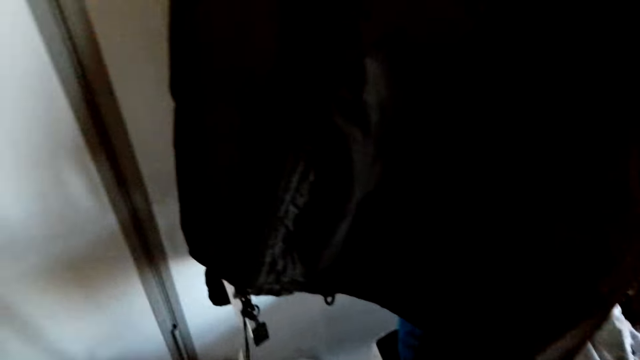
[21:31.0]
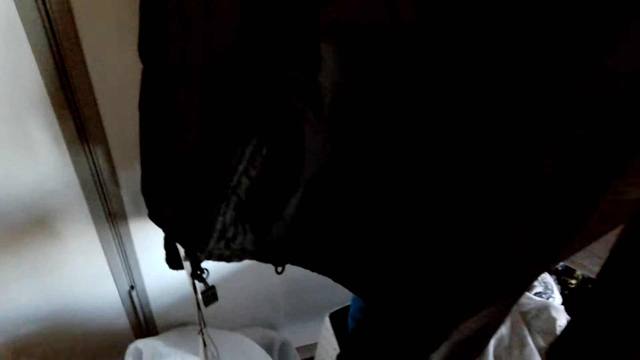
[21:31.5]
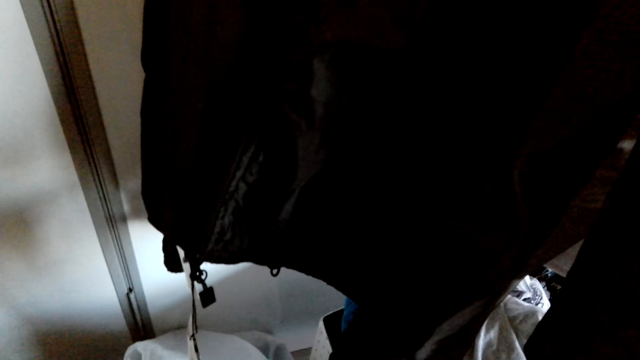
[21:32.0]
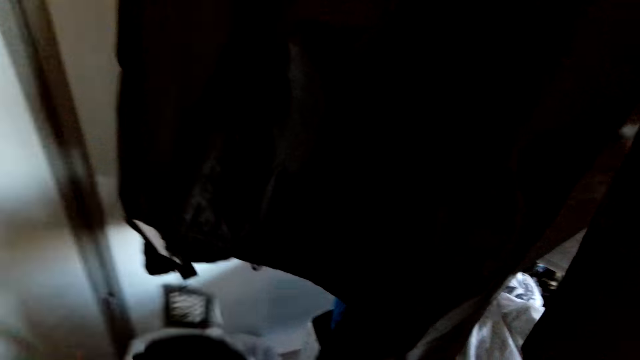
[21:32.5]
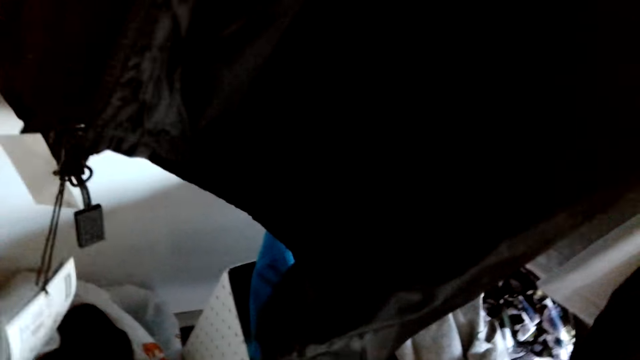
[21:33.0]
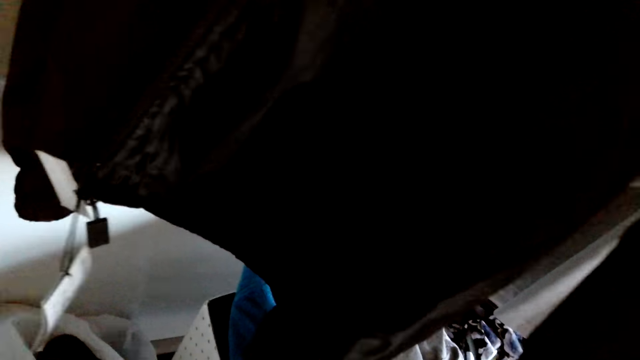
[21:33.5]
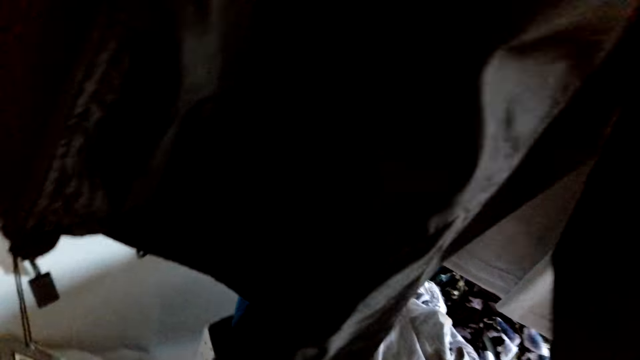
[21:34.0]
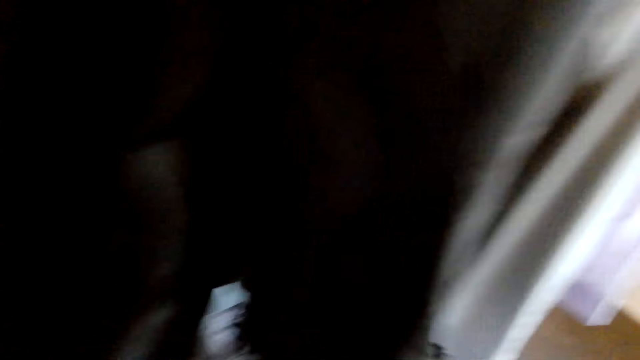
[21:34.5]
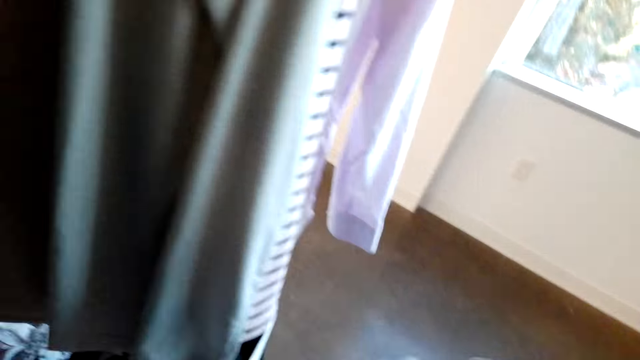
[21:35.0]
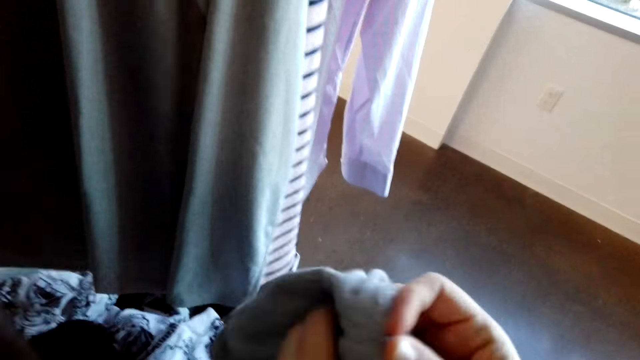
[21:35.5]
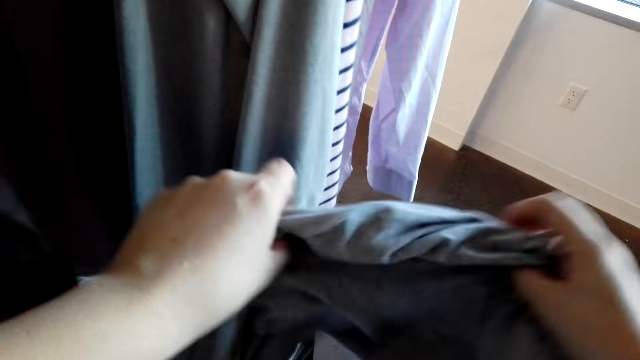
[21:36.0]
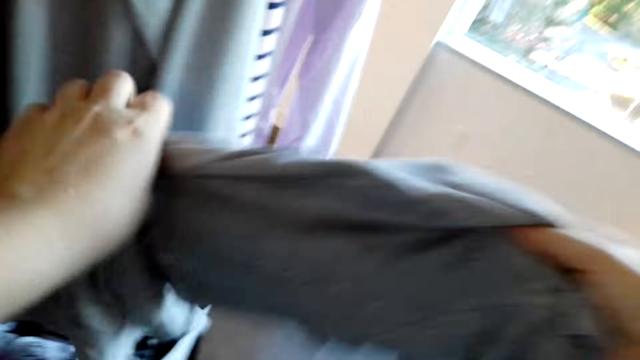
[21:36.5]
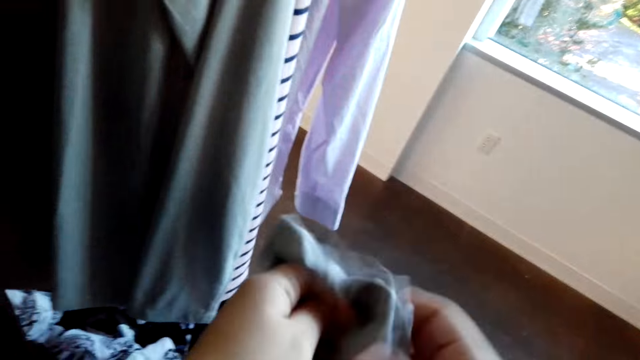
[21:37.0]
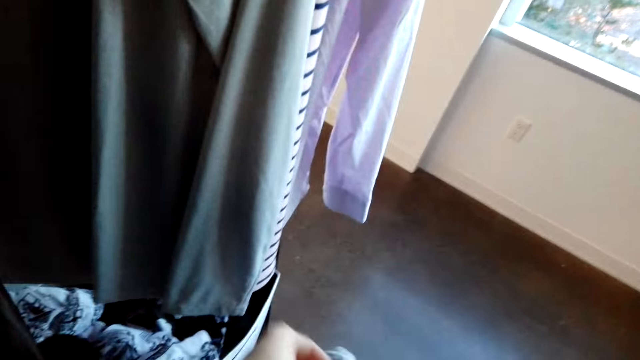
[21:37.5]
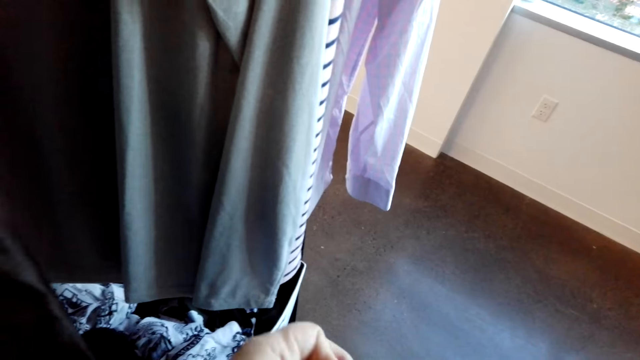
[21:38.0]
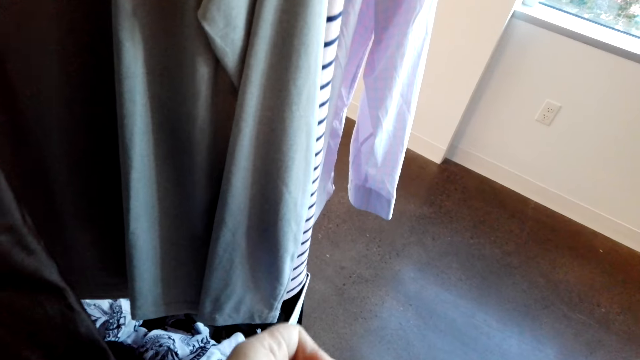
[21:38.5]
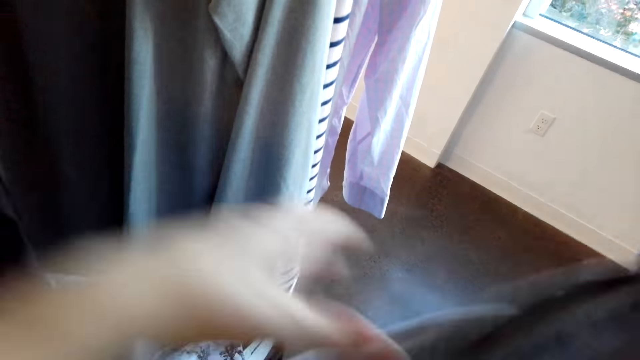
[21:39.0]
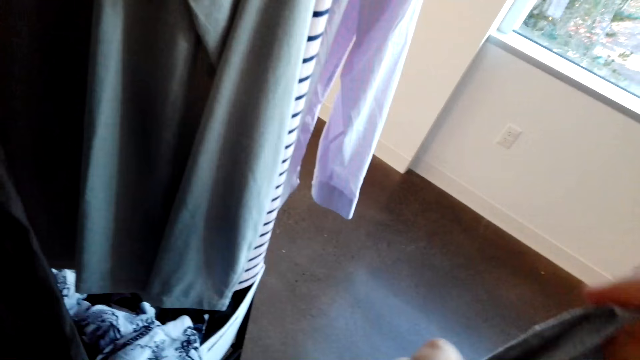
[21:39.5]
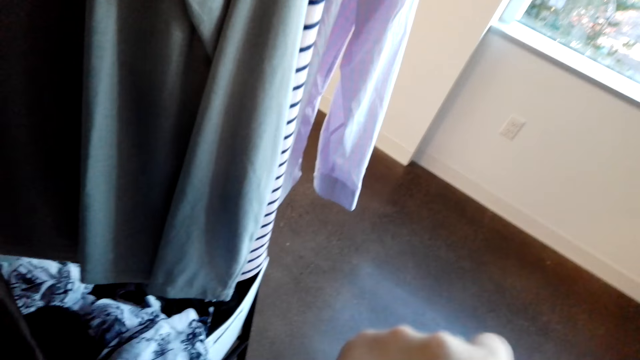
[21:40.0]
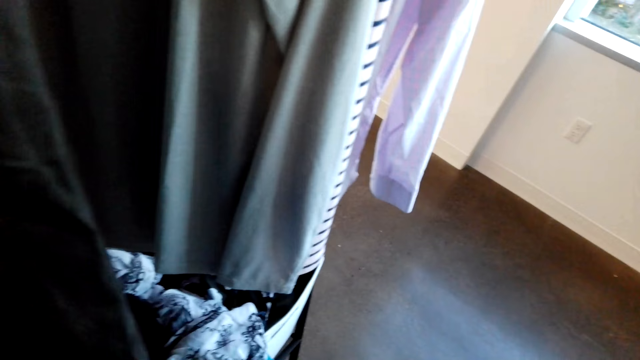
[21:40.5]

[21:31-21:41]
The camera wearer puts on the t-shirt. He holds the cloth on his hands.

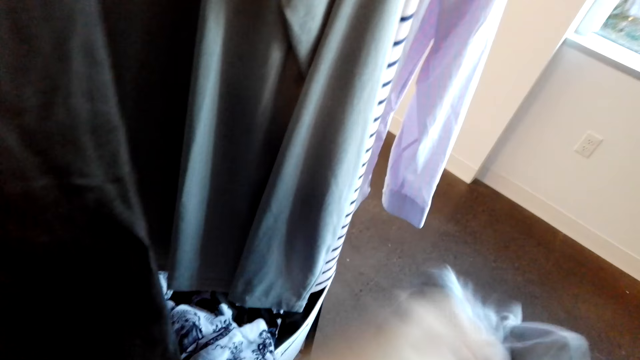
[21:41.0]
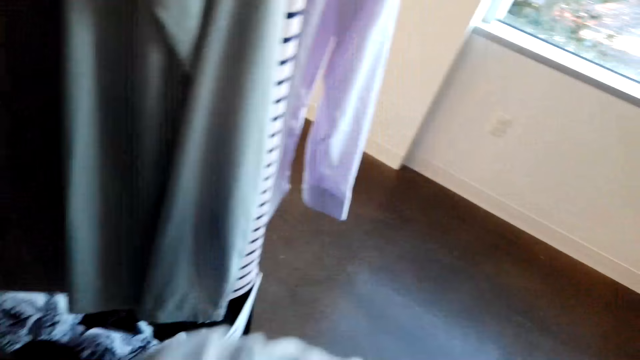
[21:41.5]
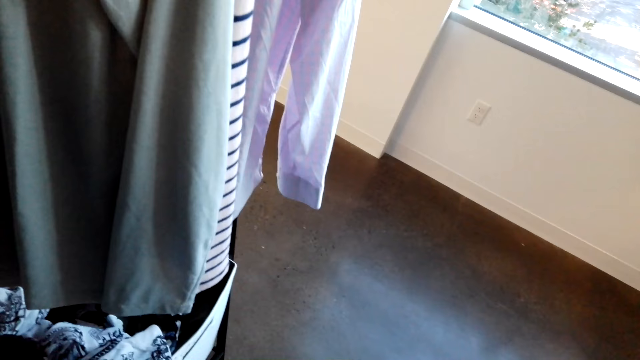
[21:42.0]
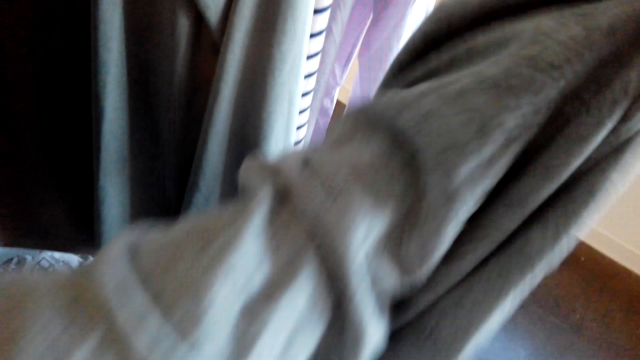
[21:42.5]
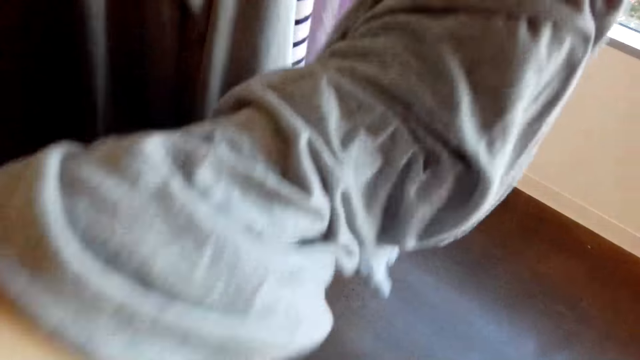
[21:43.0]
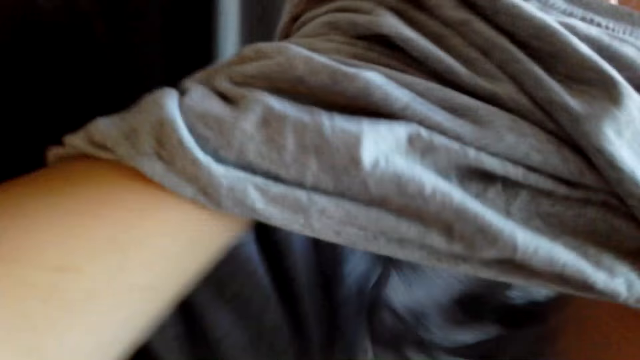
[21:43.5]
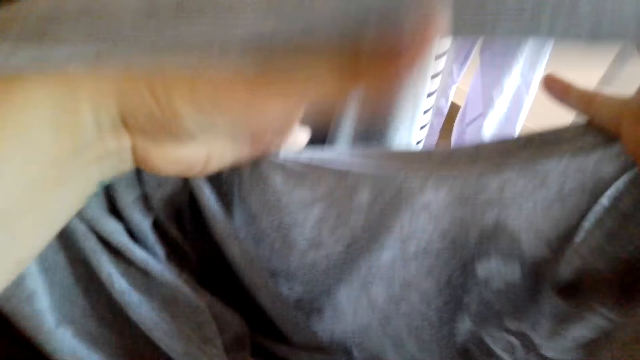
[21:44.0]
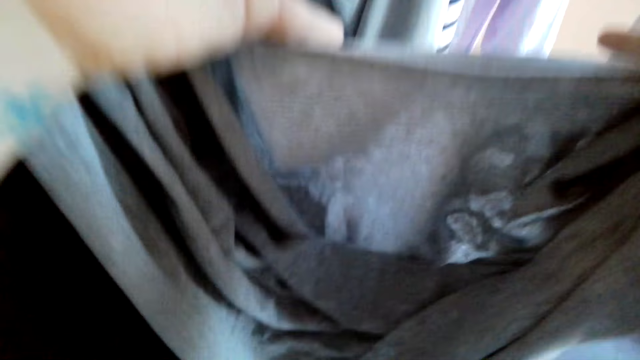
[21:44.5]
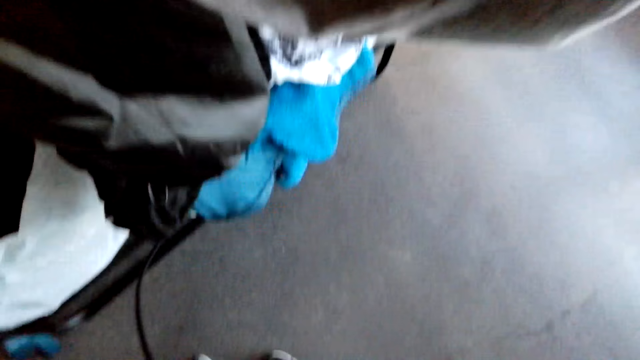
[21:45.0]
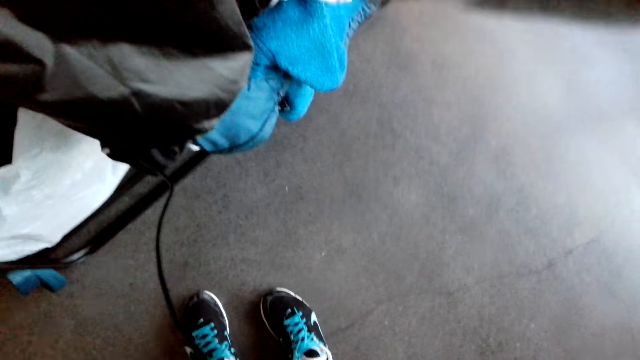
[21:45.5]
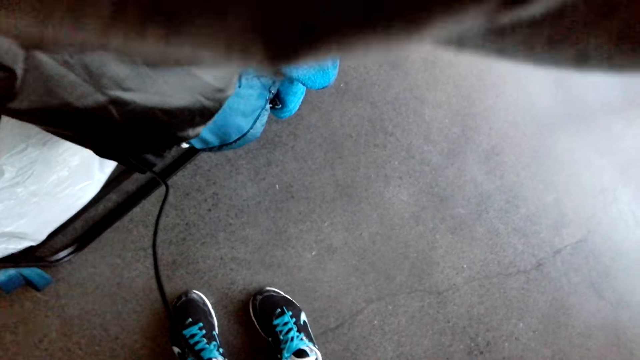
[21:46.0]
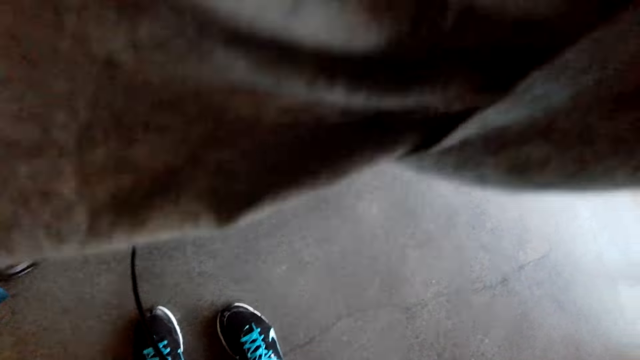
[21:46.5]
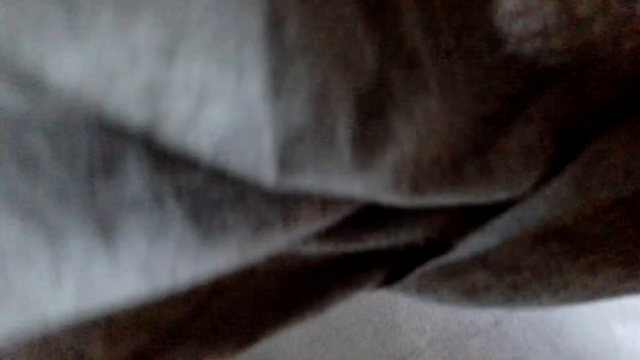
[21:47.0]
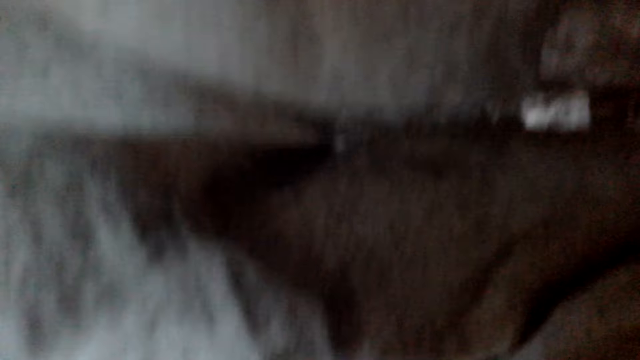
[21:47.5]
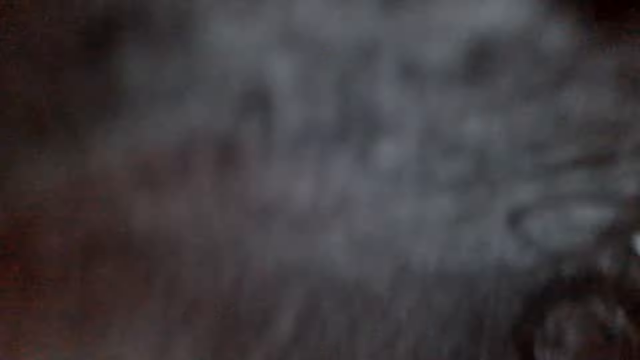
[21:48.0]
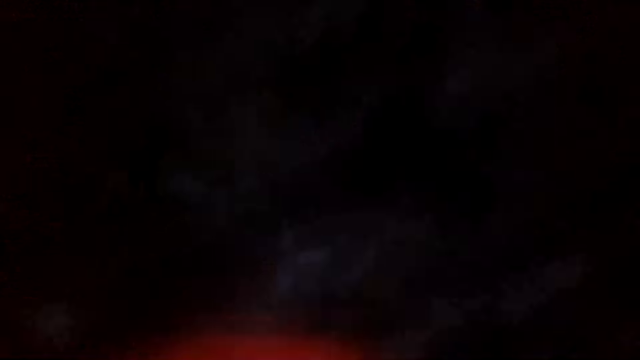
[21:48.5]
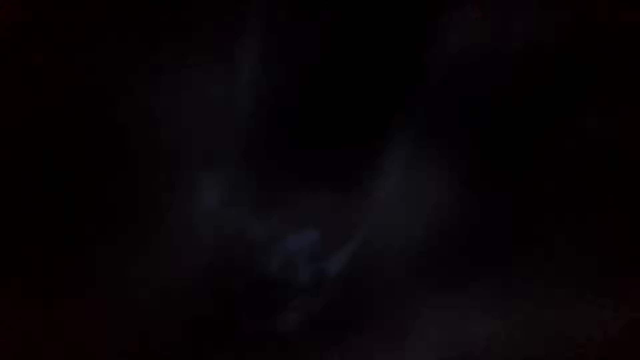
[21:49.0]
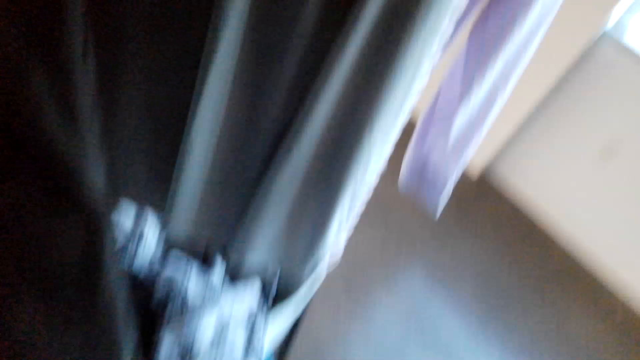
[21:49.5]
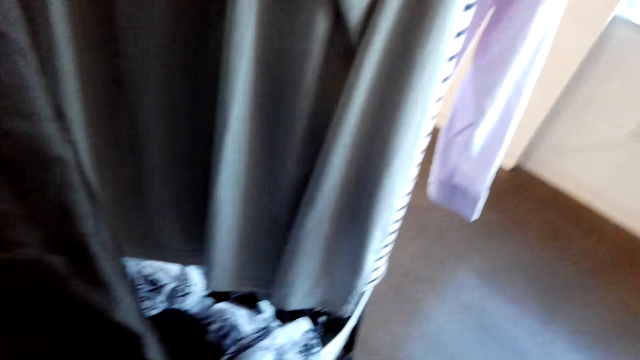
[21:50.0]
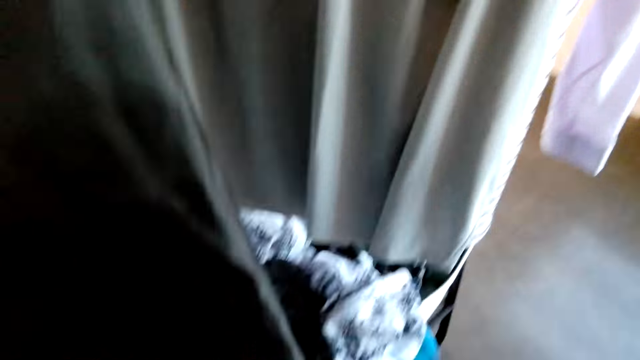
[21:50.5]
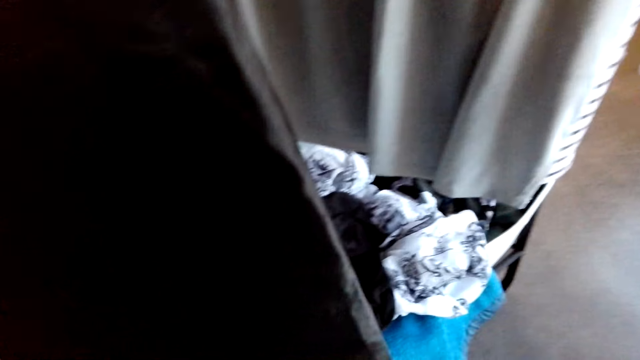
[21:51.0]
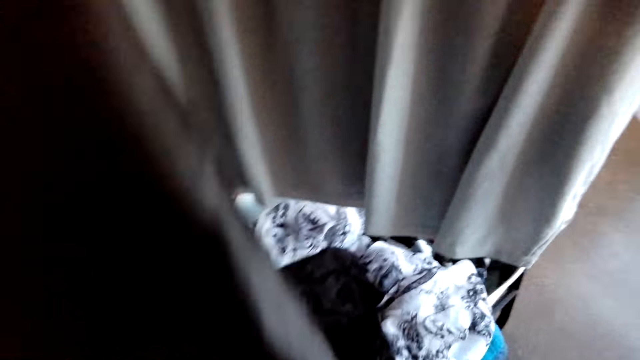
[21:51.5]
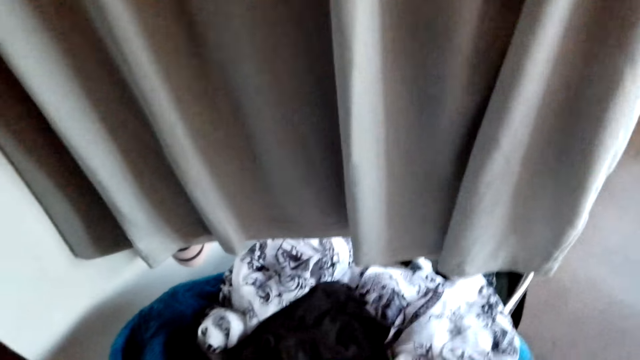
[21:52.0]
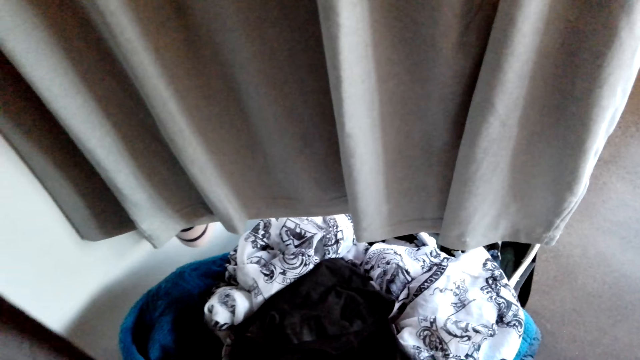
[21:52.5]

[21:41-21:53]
The camera wearer puts on the cloth.
